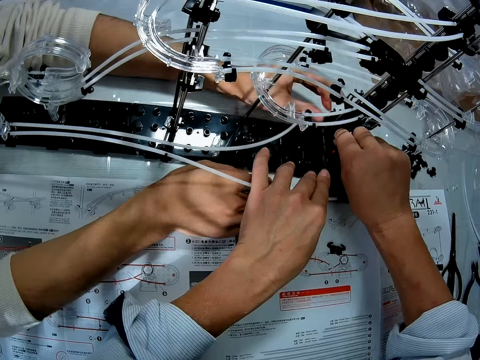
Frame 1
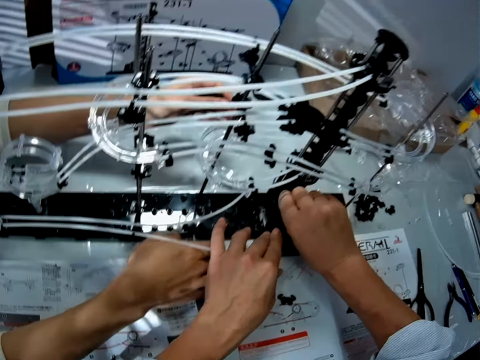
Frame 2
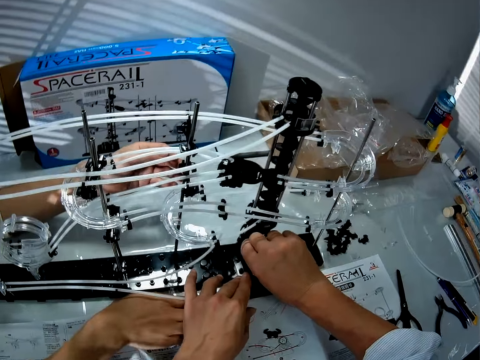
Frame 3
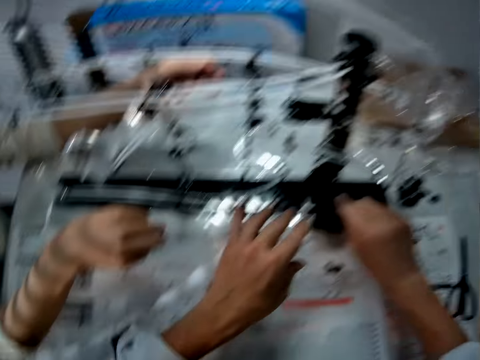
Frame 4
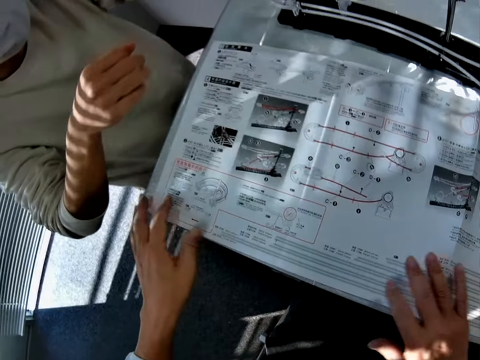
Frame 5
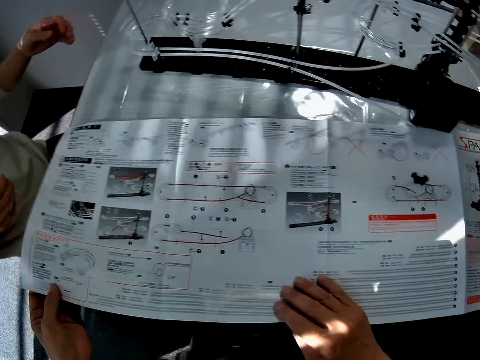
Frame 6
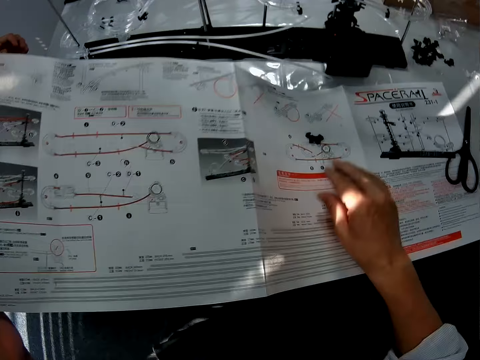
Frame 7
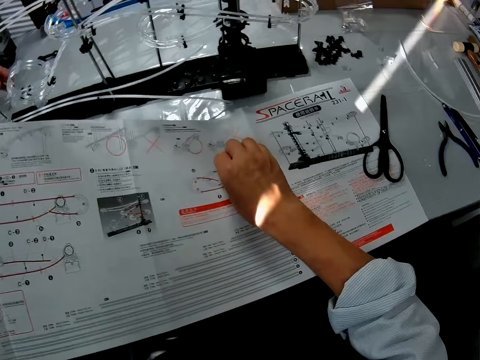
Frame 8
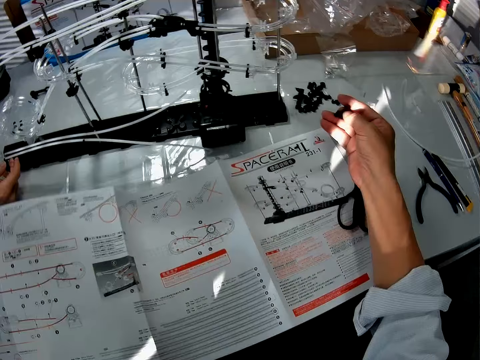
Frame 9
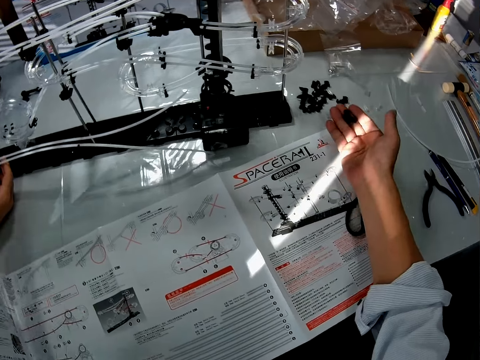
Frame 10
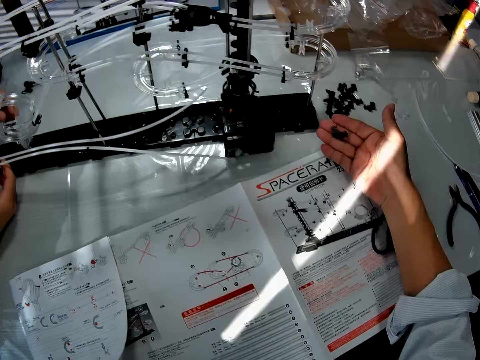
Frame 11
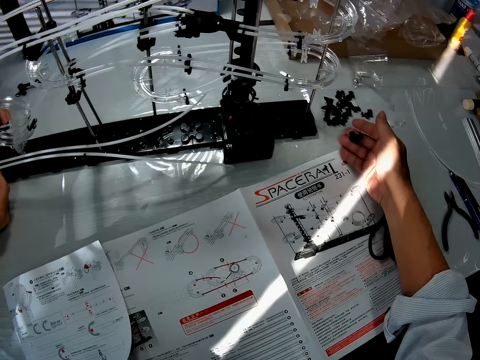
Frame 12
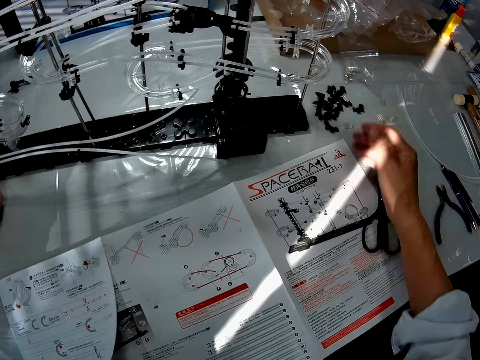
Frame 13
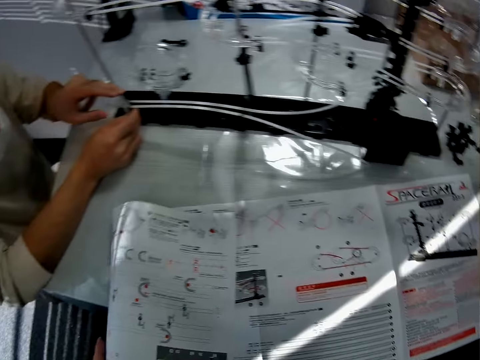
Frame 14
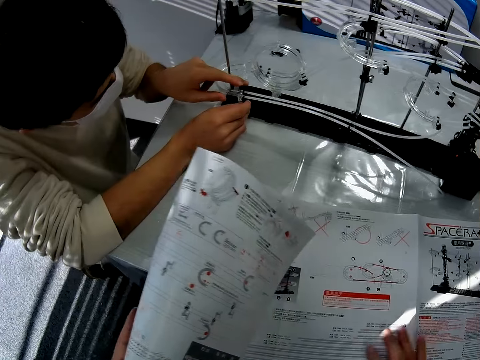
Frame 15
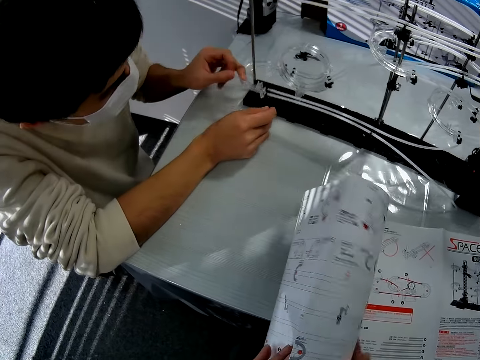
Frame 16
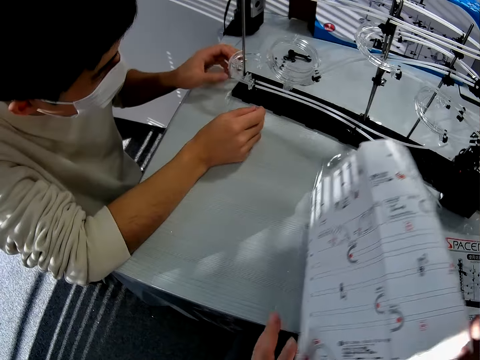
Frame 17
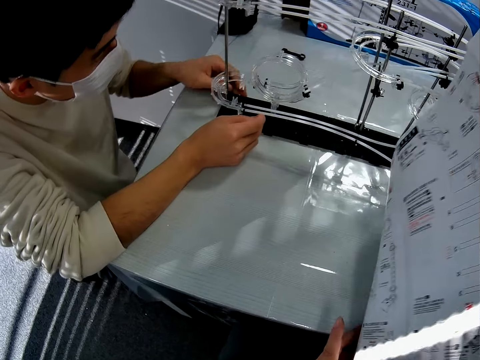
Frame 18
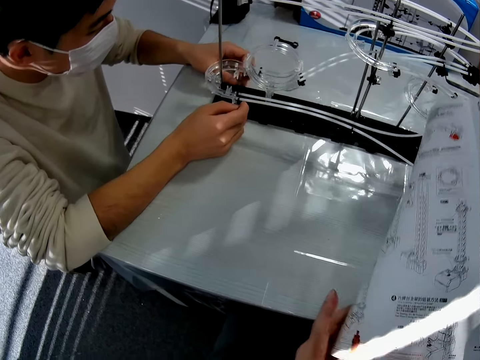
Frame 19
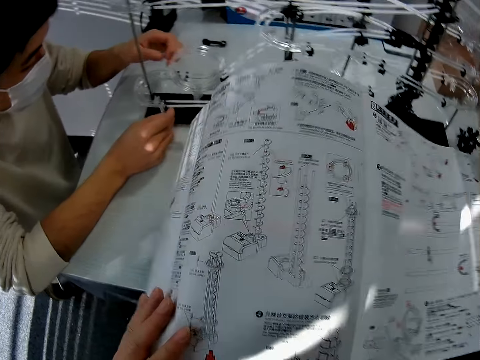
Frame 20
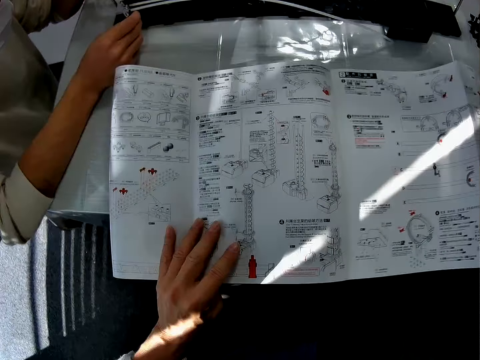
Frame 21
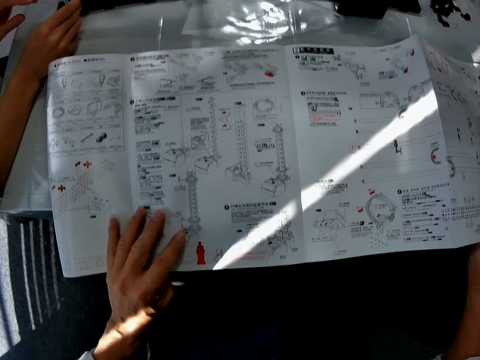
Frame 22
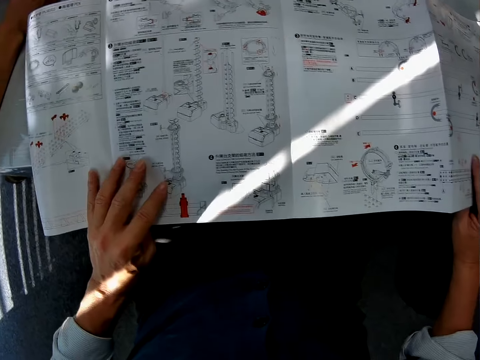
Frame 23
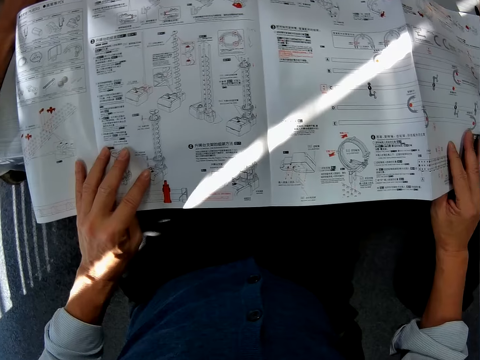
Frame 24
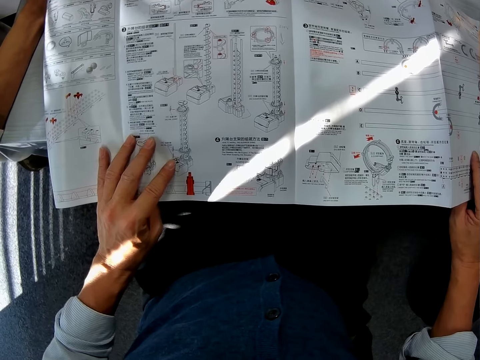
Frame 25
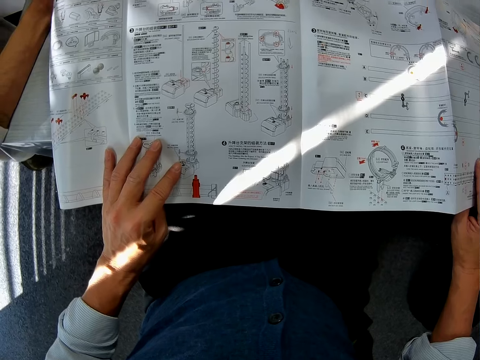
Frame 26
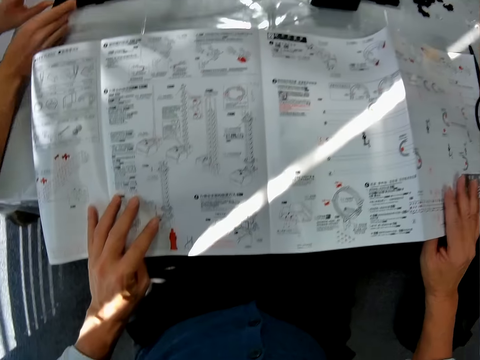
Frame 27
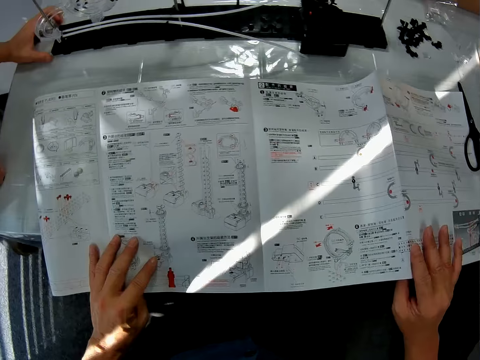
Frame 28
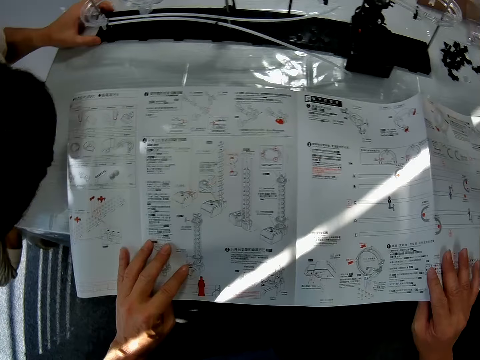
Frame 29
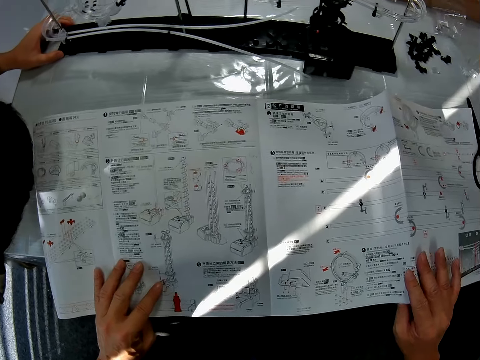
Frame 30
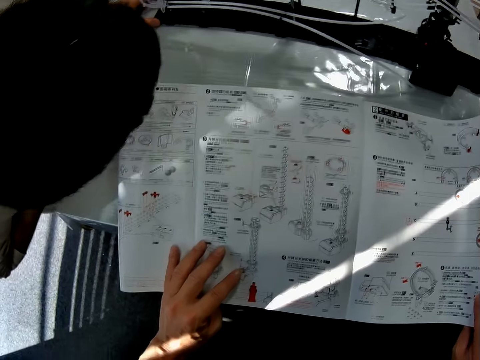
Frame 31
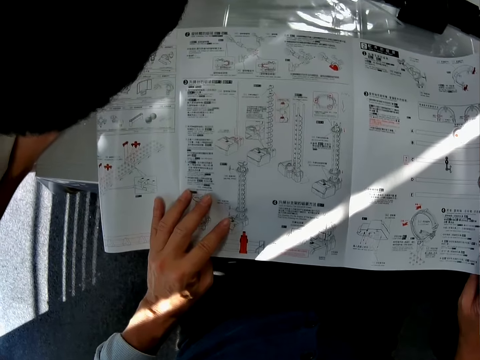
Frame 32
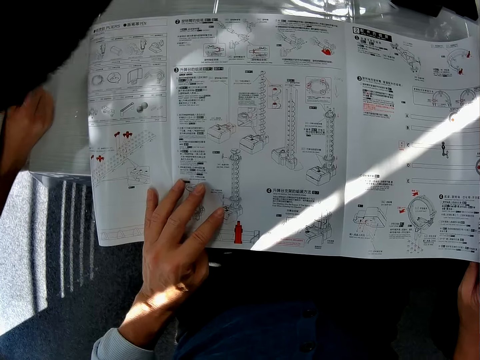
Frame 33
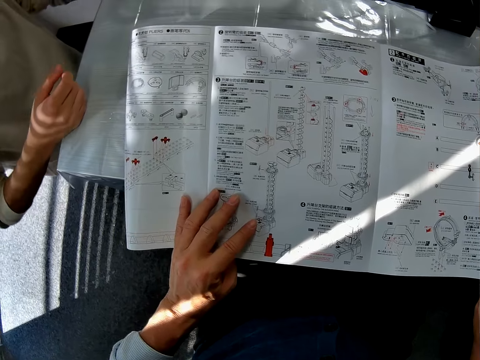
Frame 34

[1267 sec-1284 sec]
A person fixes the pipe crafts in the space rail craft. The person removes the hands from the space rail craft. The camera wearer holds the manual. They touch the paper. They pick the plastic craft from the manual paper. They stare at the plastic craft and the manual paper. They talk. They put the plastic craft on the table. The person fixes the space rail craft. The camera wearer turns the manual paper. They stare at the manual paper. The person holds the space rail craft.

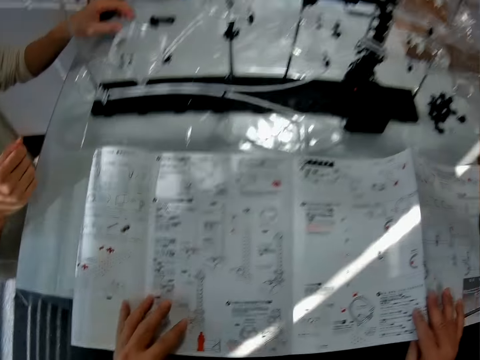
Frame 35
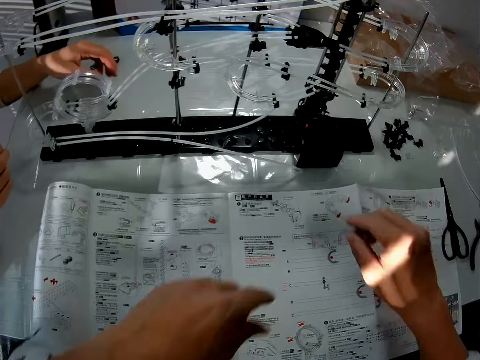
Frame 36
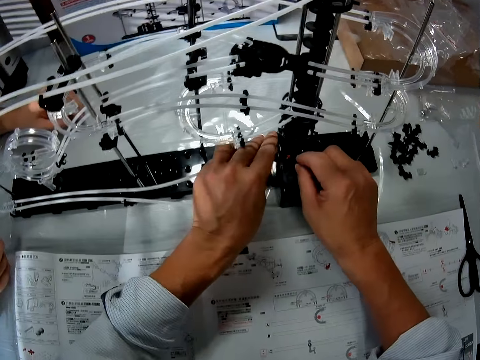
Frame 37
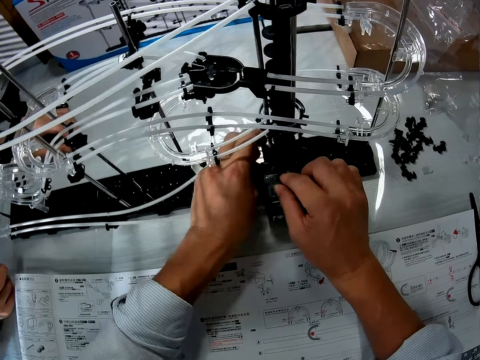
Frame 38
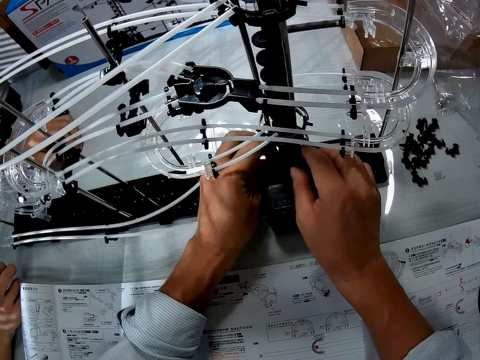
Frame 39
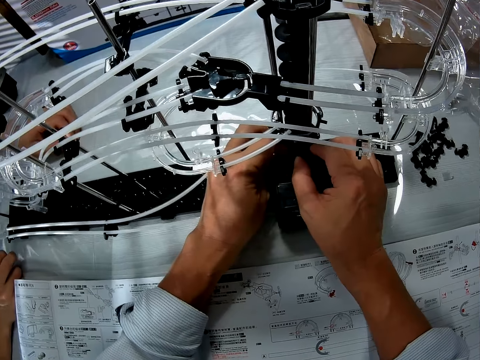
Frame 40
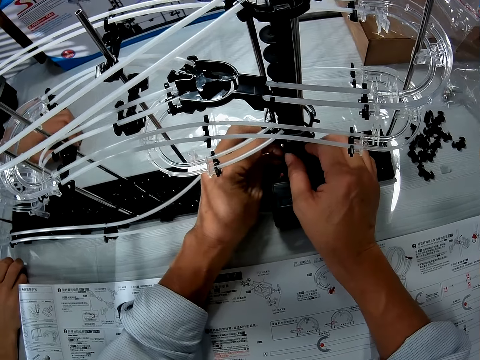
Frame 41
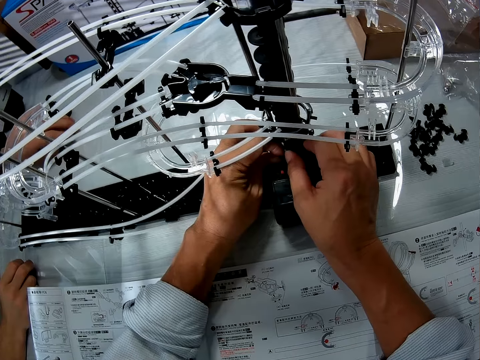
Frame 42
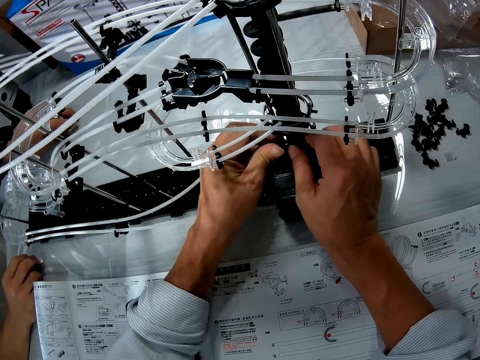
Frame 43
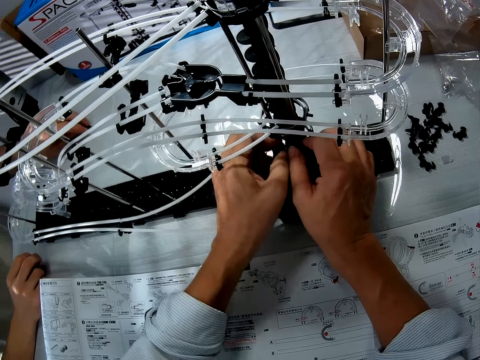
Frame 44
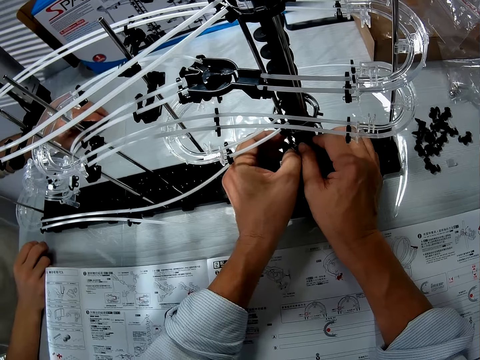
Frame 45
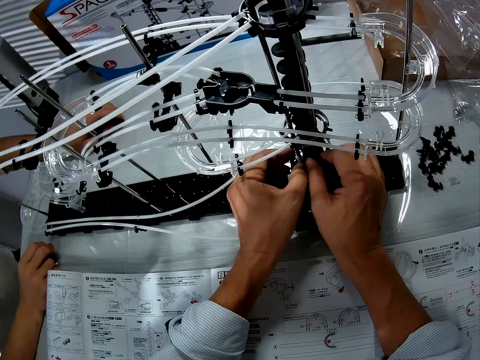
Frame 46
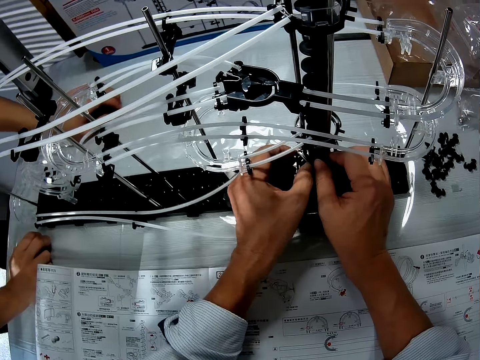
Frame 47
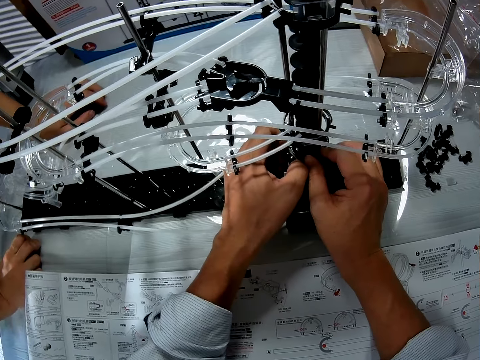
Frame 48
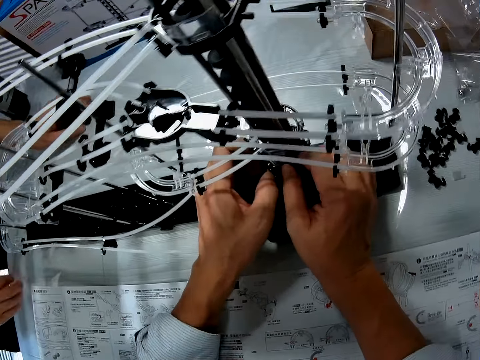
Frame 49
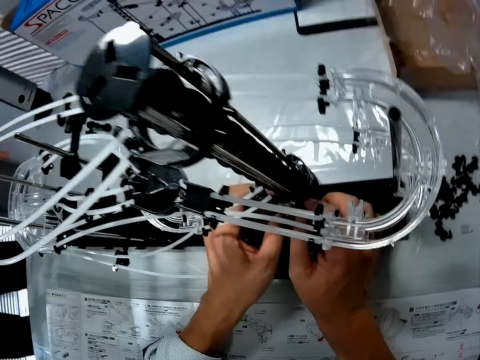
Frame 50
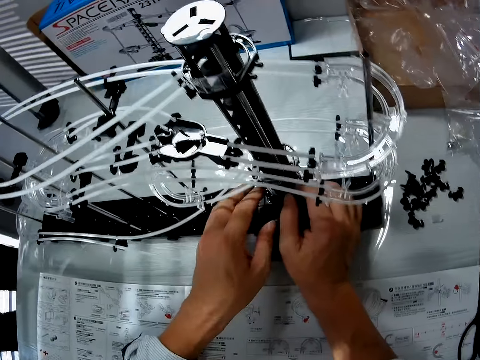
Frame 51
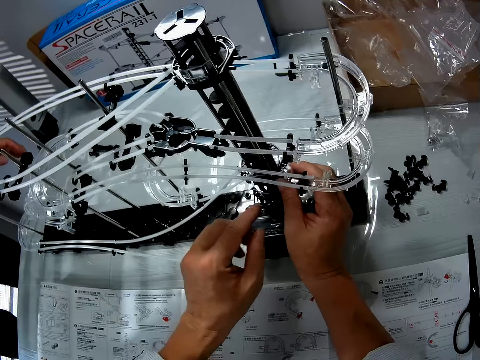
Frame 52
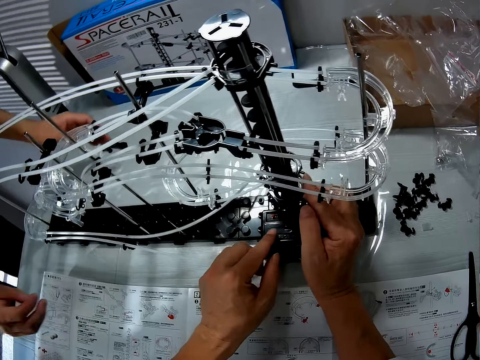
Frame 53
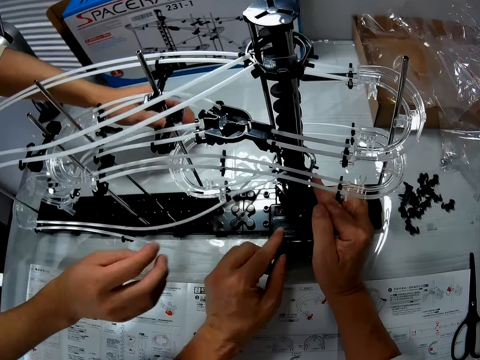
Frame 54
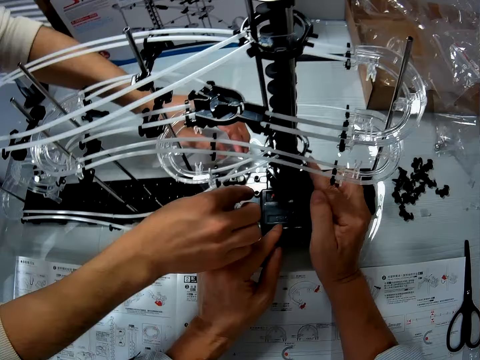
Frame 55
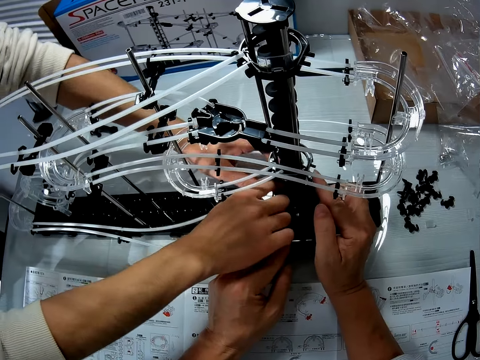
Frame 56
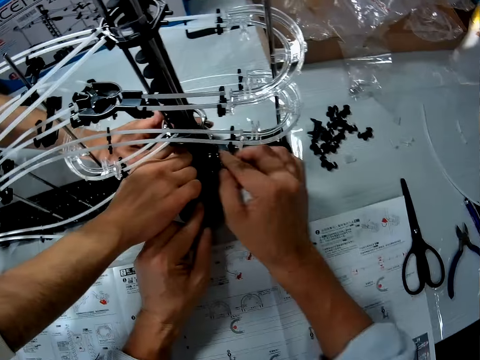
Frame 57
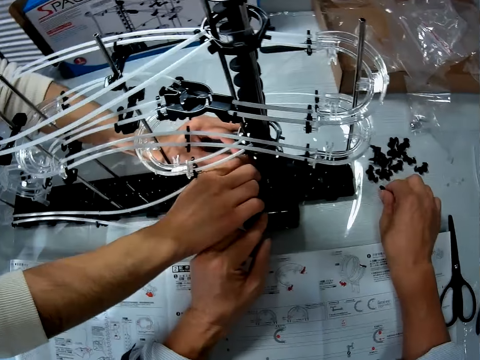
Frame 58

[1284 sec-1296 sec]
The camera wearer fixes the pipe crafts in the space rail craft. They touch the space rail. A person moves the hands from the space rail craft. The camera wearer talks. They fix the space rail craft. The person fixes the pipe crafts in the space rail craft. The person touches the space rail. The camera wearer moves the plastic craft on the table.
